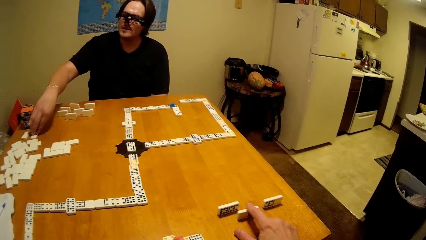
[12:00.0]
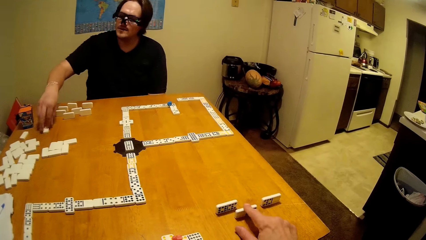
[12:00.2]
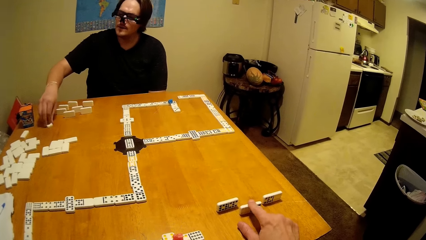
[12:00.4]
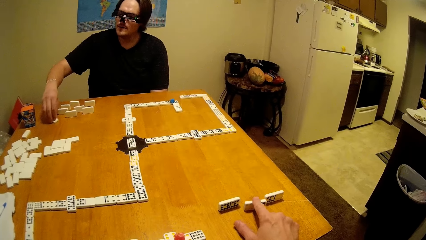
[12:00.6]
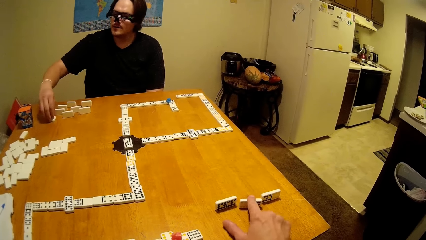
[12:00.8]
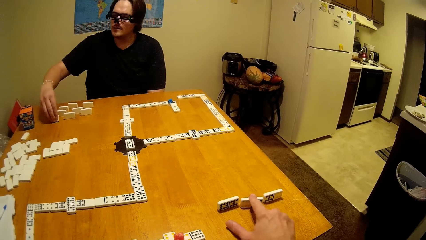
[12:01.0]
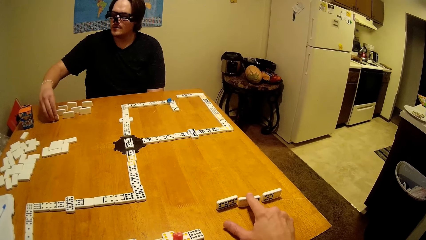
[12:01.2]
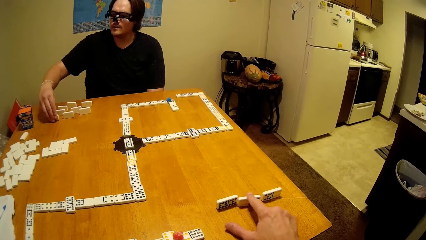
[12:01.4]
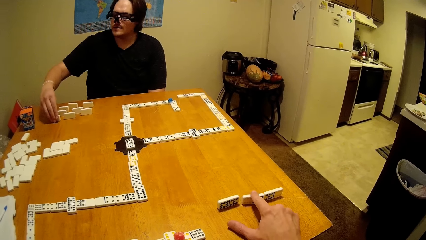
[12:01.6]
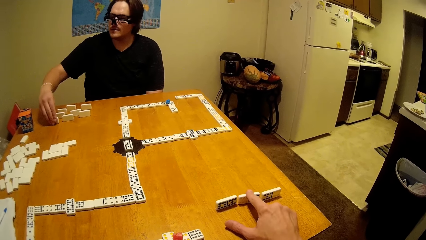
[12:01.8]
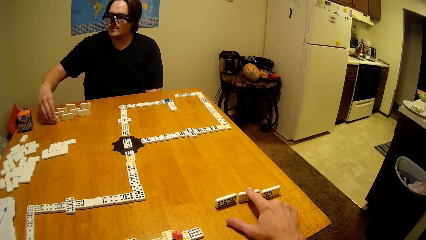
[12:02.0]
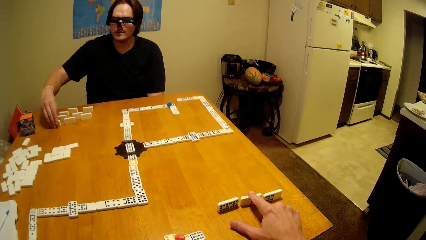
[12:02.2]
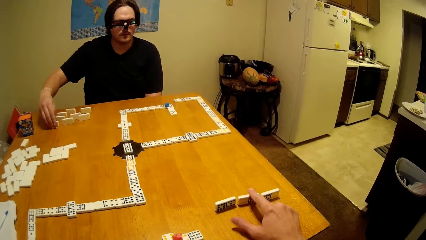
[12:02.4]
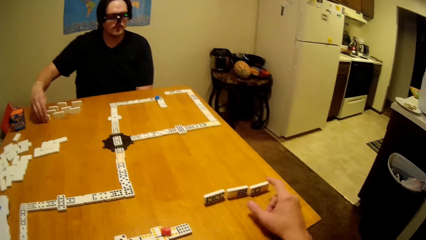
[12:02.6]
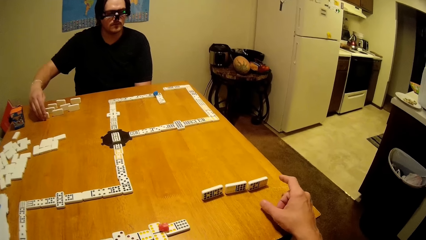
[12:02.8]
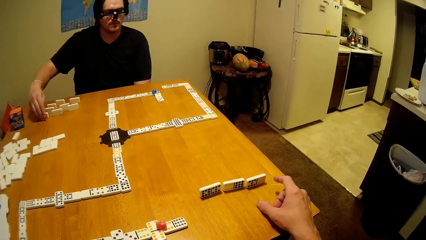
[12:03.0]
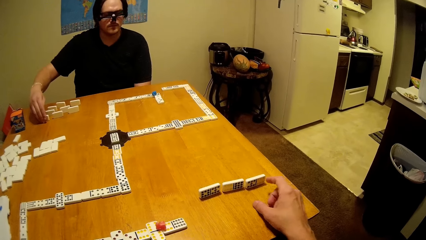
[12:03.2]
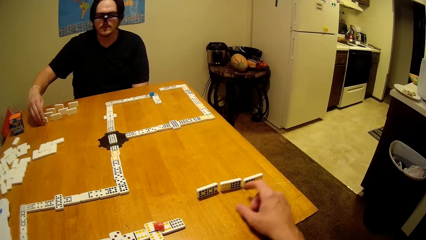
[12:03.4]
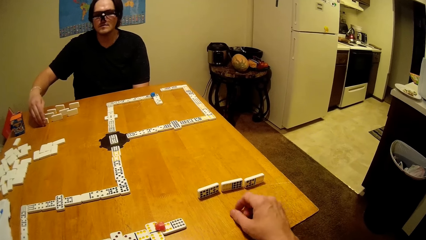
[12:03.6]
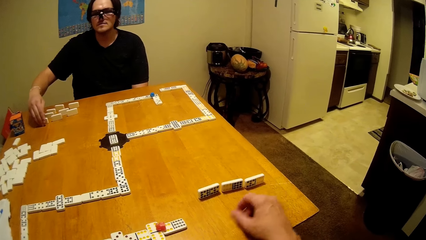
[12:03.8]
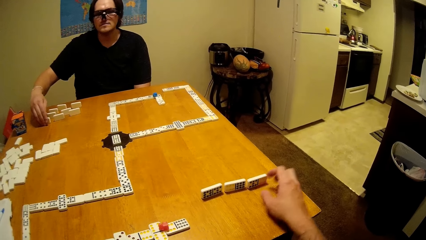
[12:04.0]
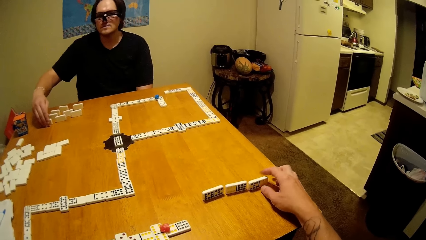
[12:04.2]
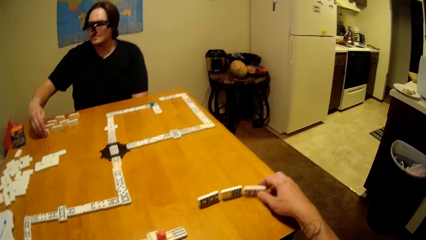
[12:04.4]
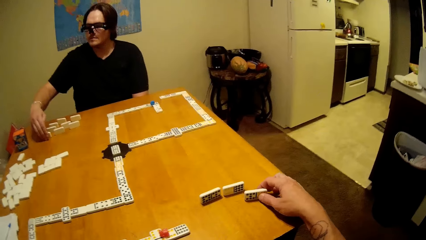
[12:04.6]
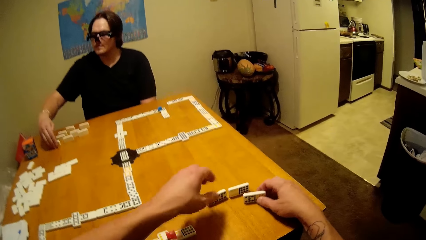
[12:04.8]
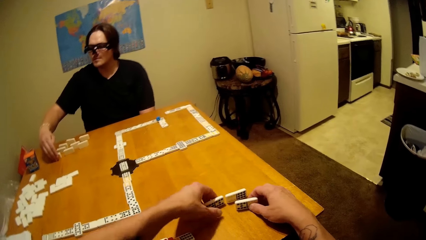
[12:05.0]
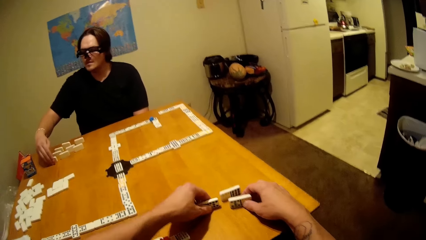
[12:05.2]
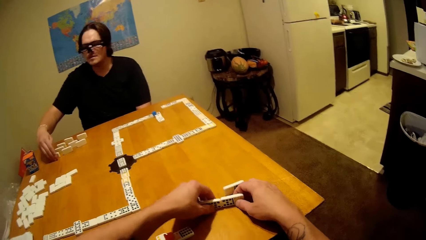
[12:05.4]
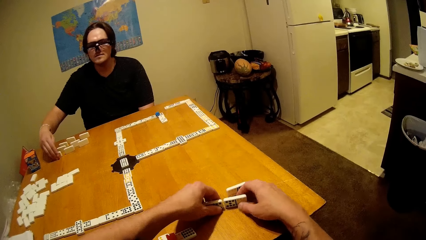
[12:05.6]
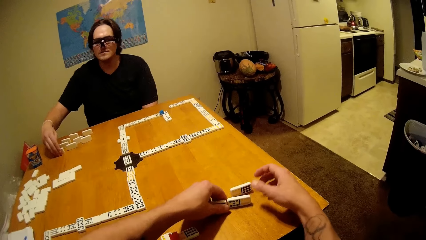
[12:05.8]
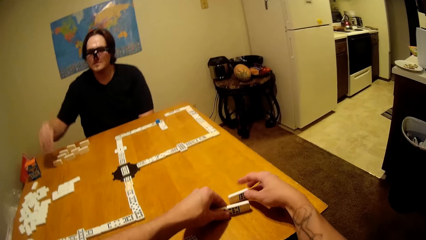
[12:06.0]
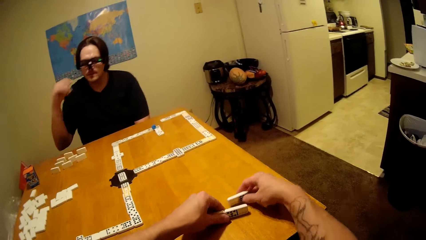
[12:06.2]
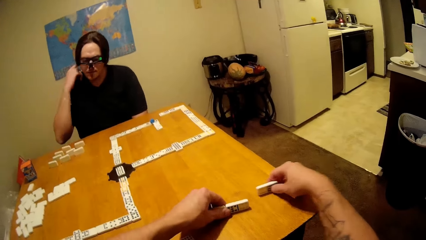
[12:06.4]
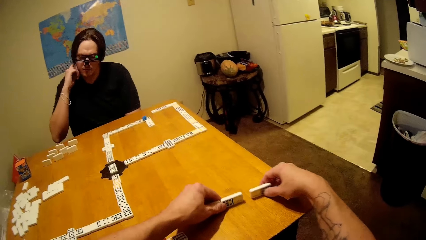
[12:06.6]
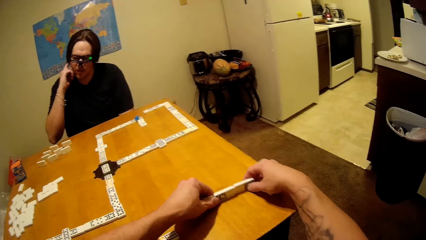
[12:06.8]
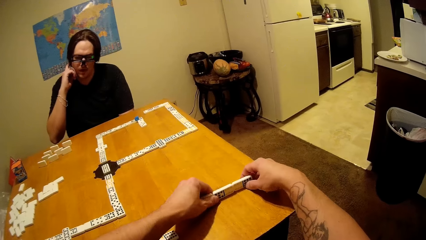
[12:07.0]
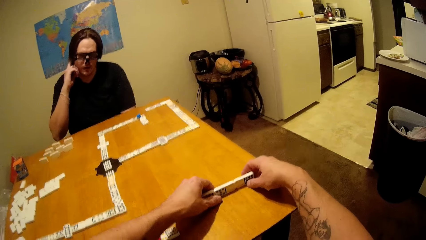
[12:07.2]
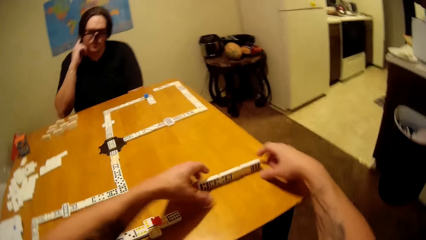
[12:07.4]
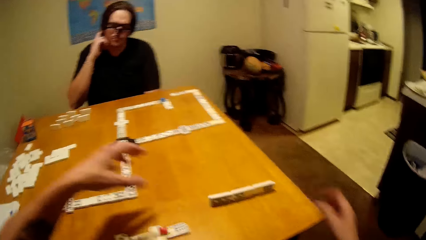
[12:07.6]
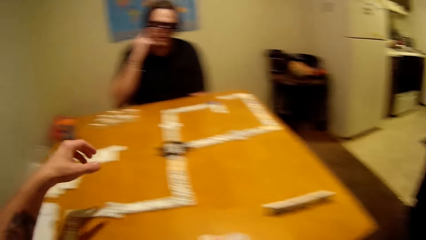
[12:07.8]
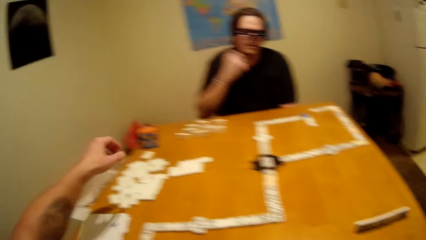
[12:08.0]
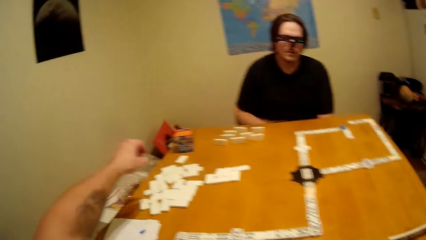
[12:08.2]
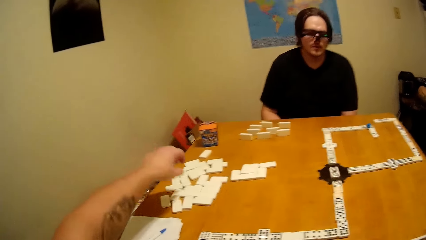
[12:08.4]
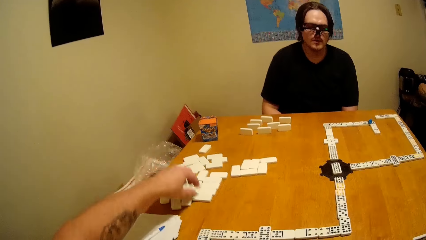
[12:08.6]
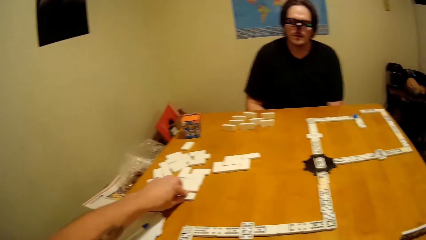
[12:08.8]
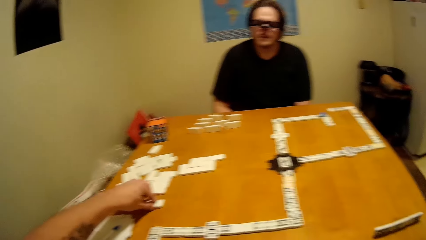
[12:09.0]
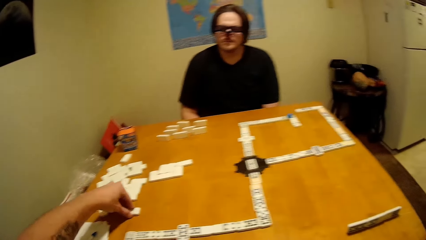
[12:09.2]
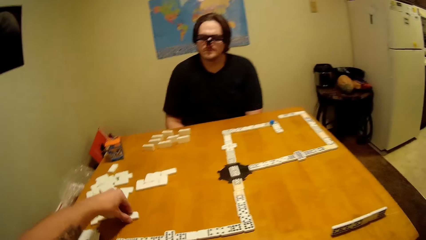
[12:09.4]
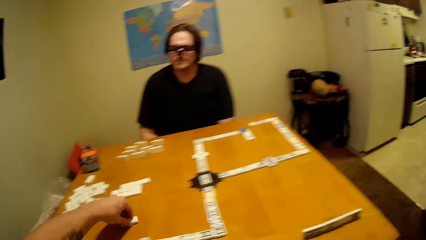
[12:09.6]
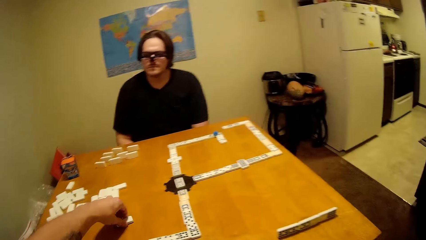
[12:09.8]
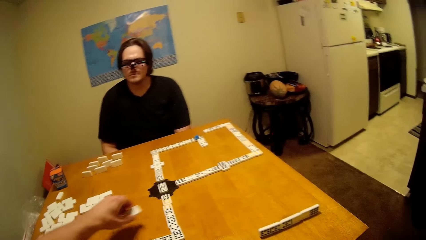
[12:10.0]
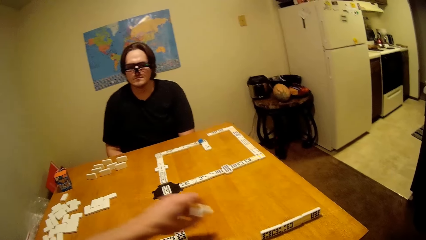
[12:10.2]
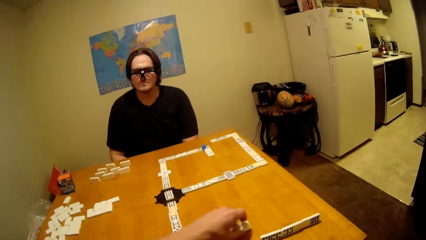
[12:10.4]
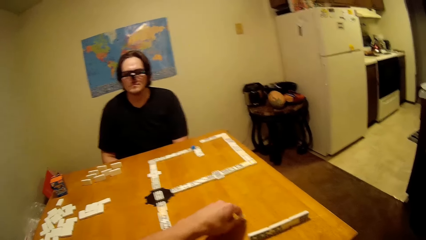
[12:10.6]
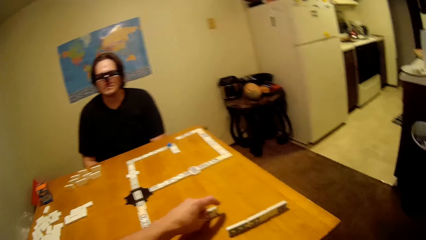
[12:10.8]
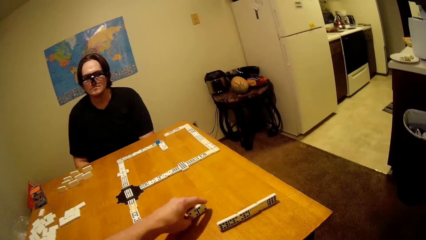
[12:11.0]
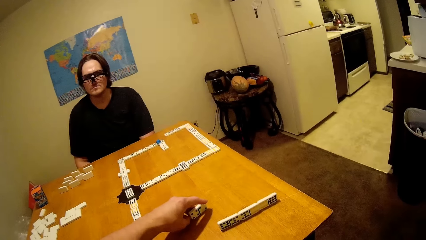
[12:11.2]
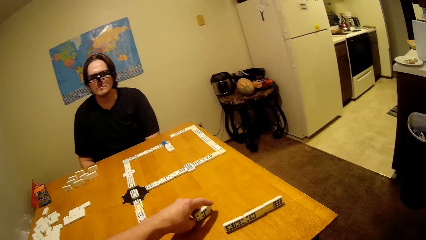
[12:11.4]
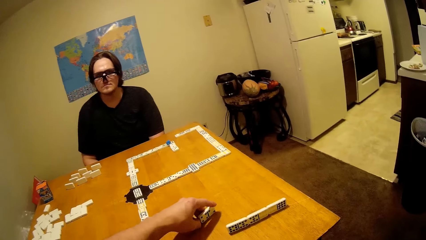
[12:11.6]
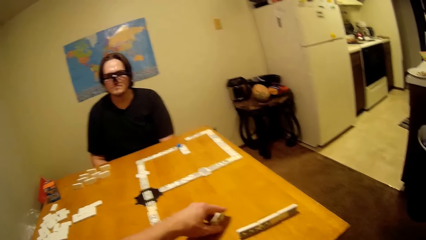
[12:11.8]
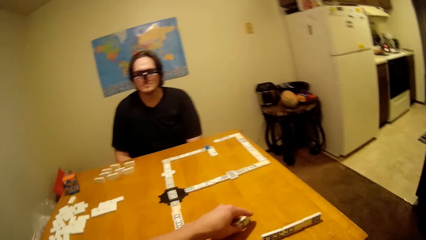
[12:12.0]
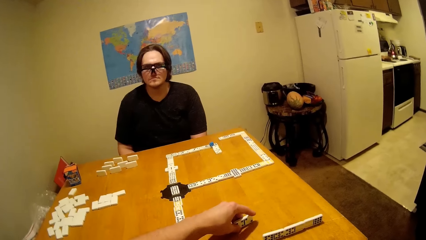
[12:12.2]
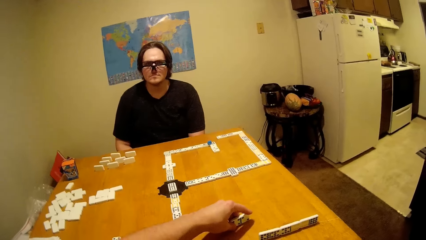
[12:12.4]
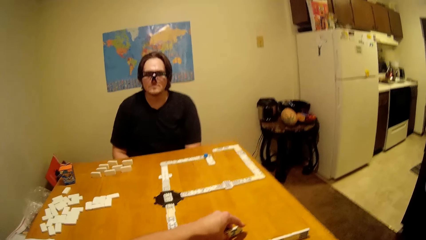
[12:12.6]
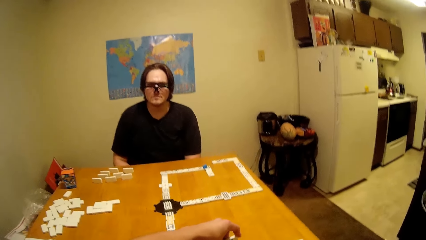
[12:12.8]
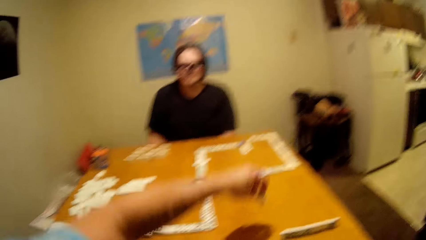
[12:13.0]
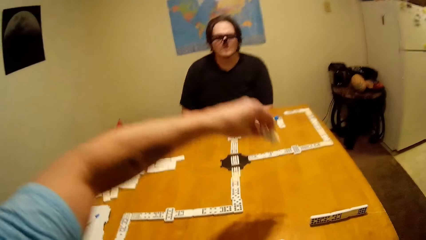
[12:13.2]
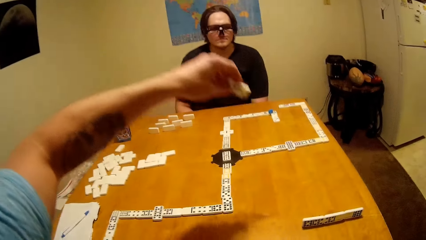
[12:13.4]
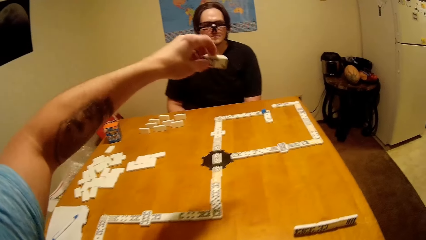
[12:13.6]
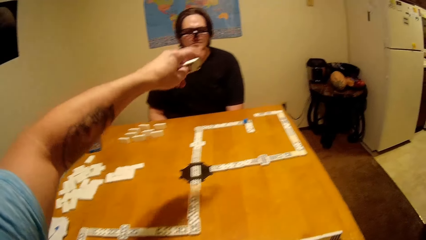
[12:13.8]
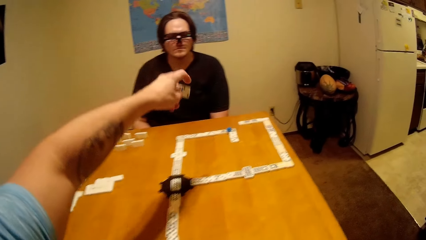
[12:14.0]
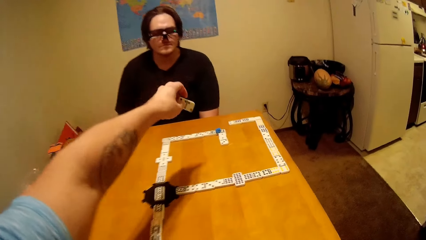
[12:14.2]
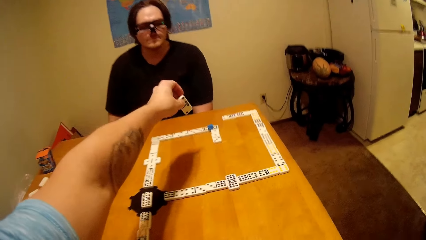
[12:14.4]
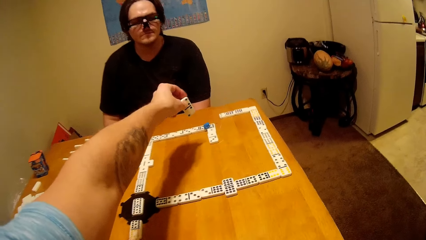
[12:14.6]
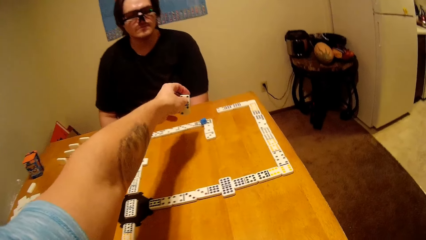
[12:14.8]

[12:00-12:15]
A man takes a piece of dominoes or dice. The man puts the piece of dominoes down. The camera wearer takes a piece of dominoes. The man touches the hair. The camera wearer takes a piece of dominoes. They play the dice. They put the piece of dominoes down. They take a piece of dominoes.
